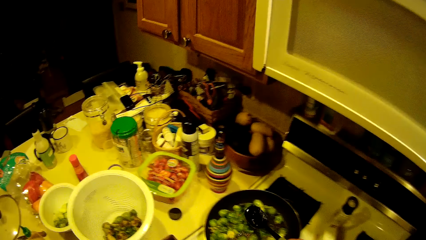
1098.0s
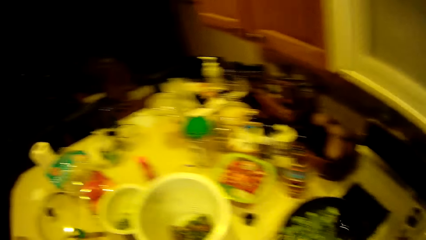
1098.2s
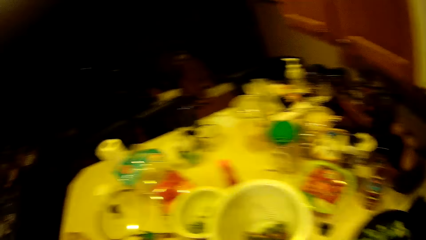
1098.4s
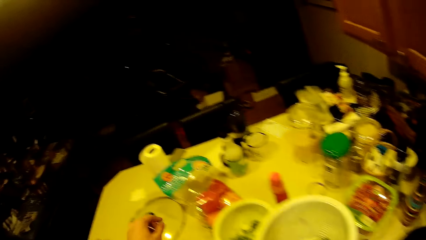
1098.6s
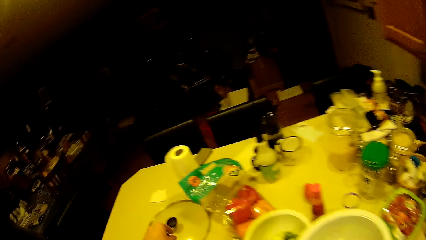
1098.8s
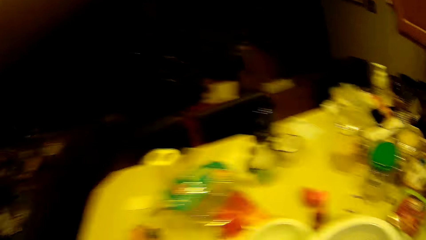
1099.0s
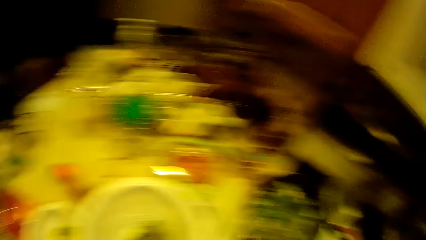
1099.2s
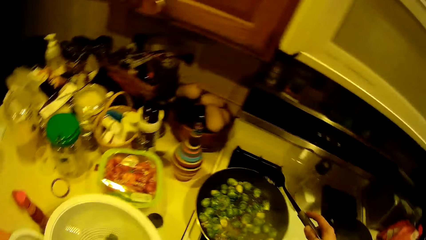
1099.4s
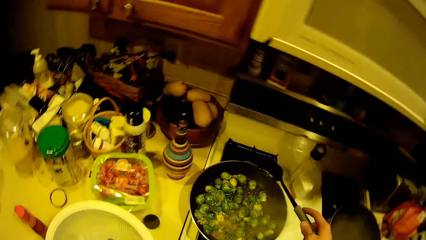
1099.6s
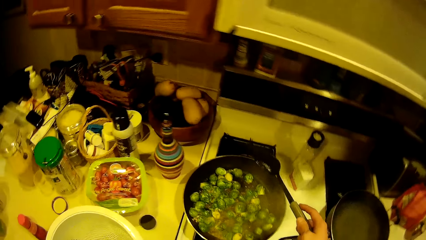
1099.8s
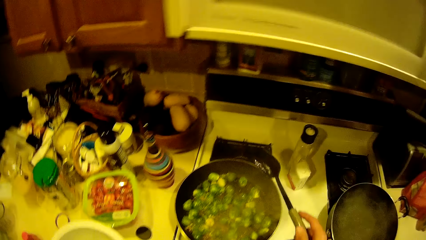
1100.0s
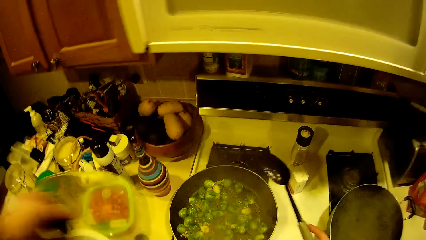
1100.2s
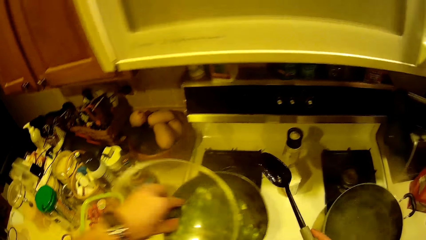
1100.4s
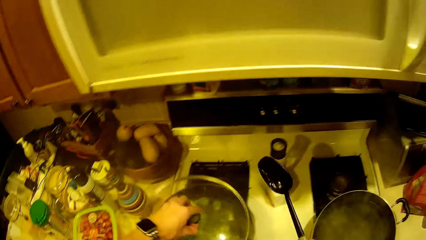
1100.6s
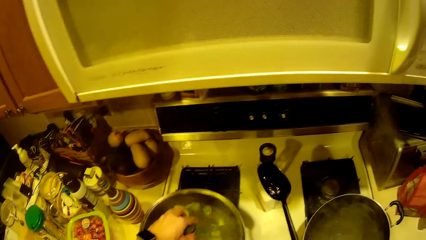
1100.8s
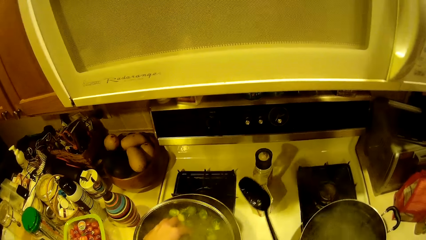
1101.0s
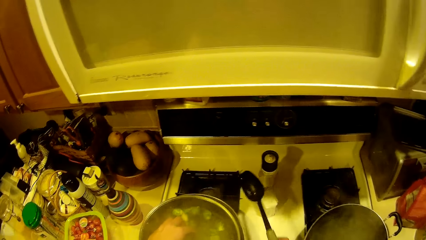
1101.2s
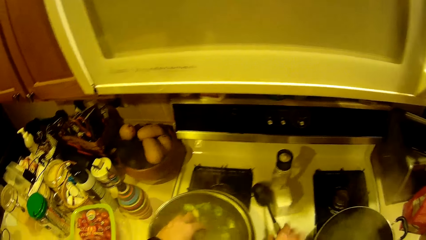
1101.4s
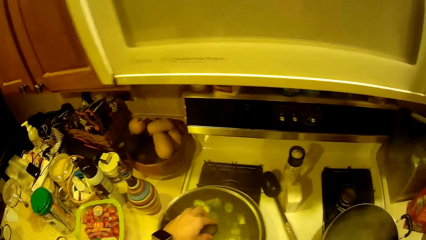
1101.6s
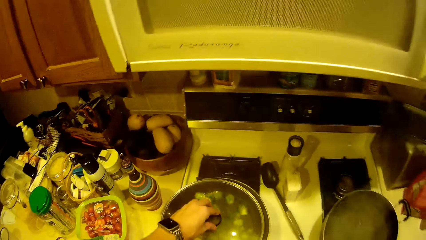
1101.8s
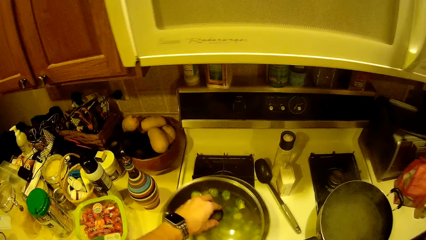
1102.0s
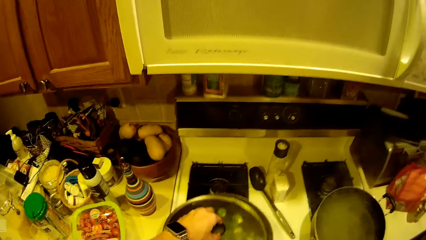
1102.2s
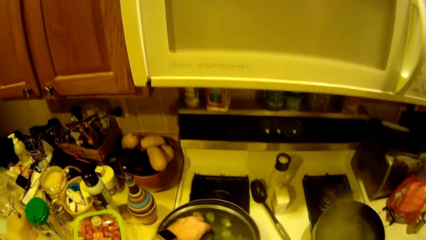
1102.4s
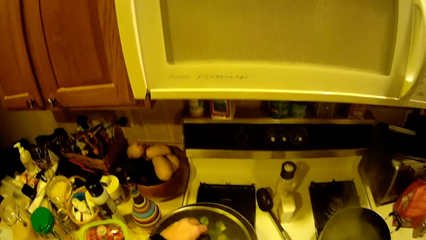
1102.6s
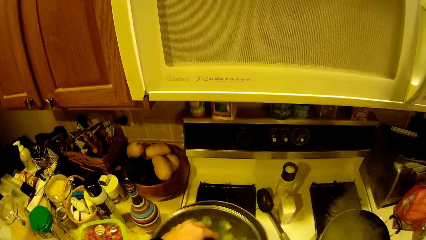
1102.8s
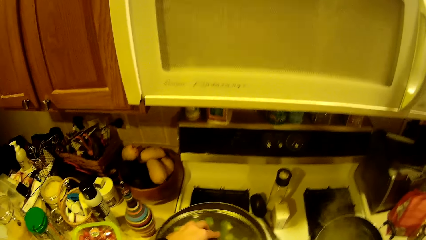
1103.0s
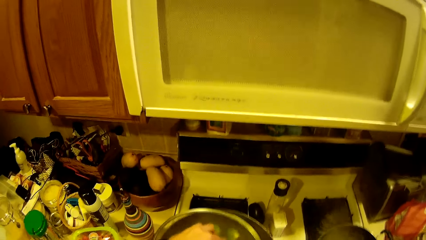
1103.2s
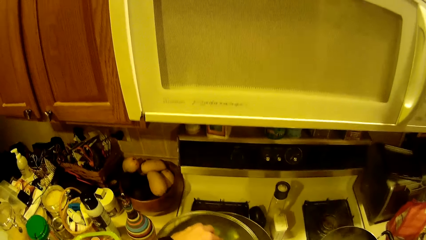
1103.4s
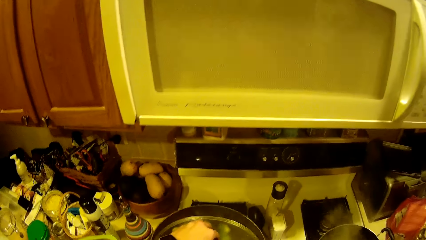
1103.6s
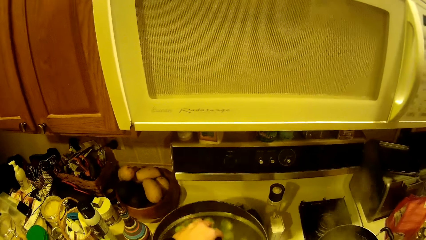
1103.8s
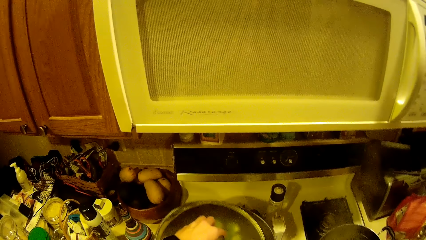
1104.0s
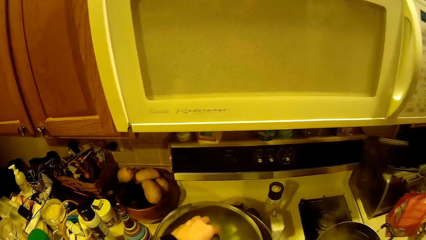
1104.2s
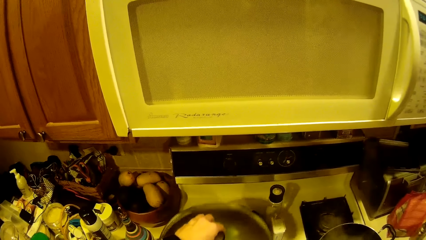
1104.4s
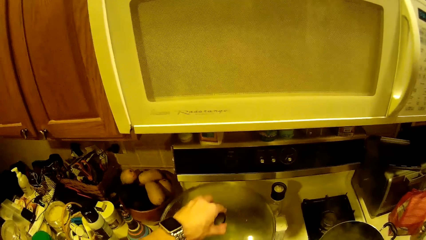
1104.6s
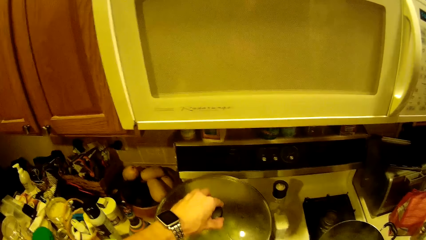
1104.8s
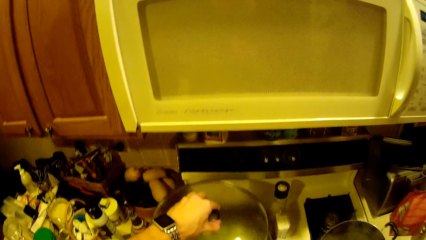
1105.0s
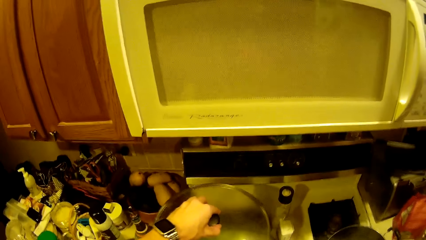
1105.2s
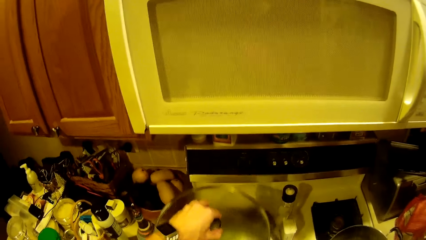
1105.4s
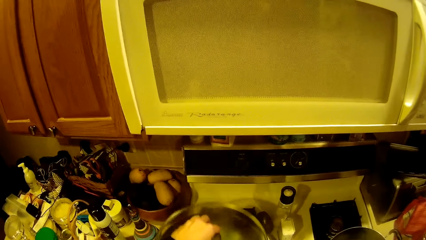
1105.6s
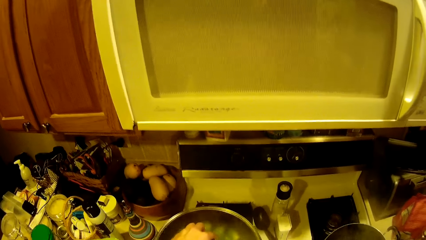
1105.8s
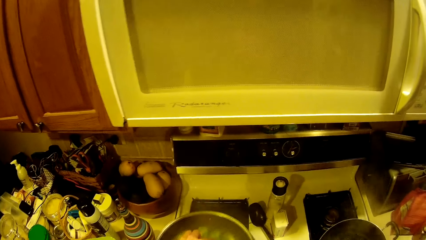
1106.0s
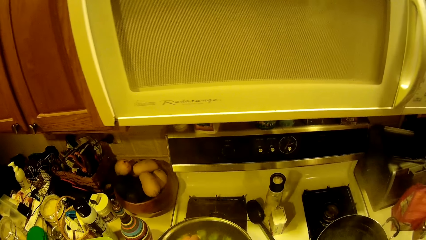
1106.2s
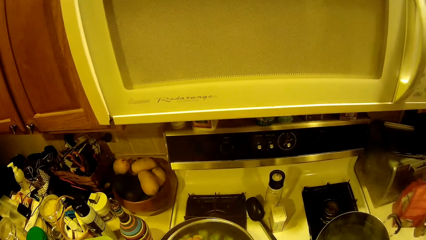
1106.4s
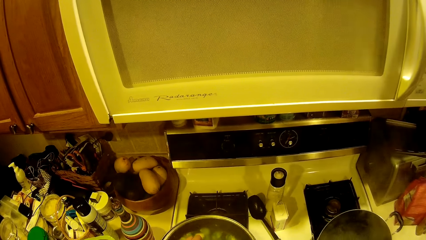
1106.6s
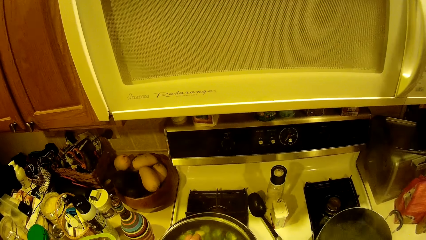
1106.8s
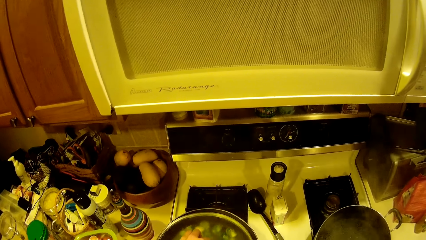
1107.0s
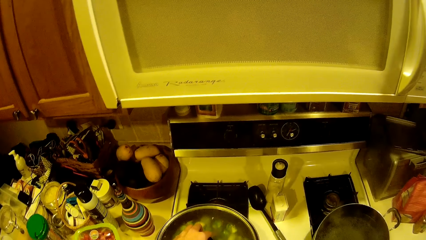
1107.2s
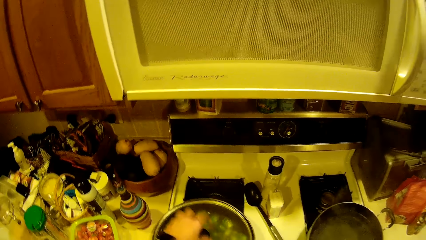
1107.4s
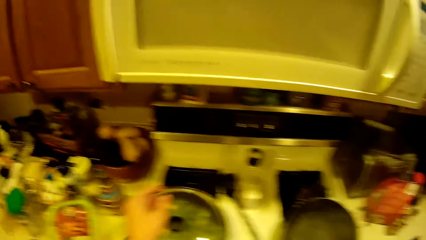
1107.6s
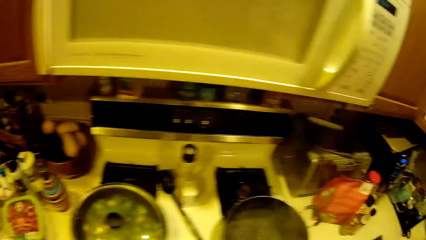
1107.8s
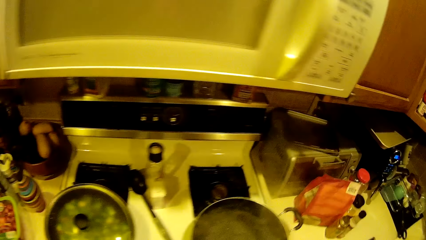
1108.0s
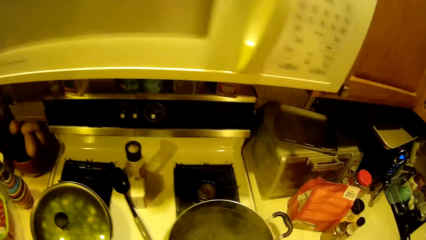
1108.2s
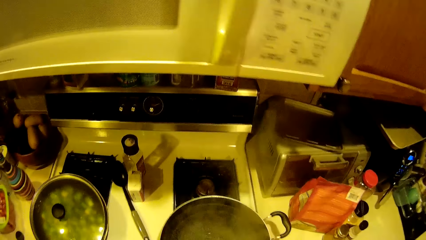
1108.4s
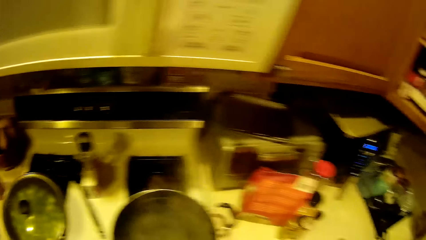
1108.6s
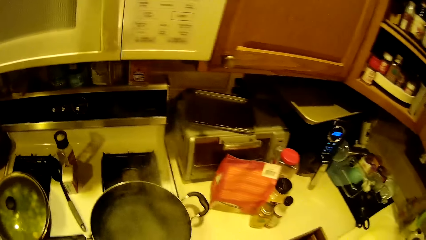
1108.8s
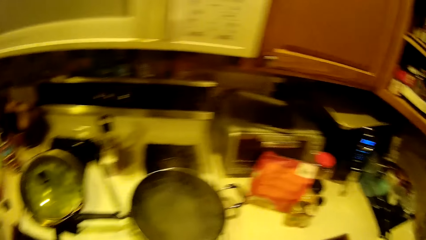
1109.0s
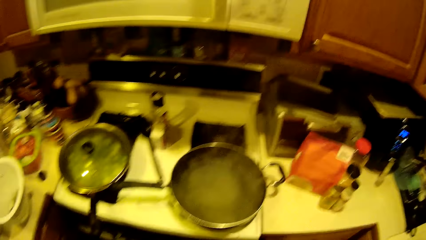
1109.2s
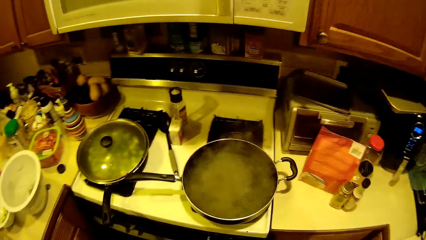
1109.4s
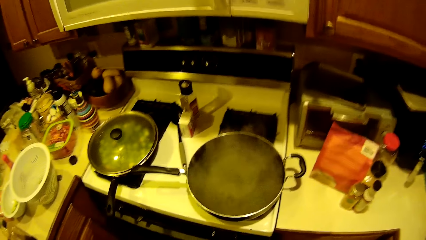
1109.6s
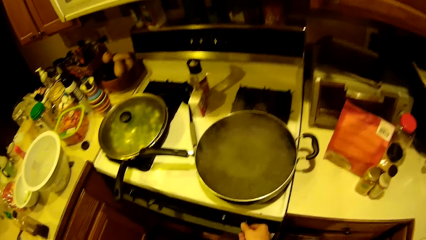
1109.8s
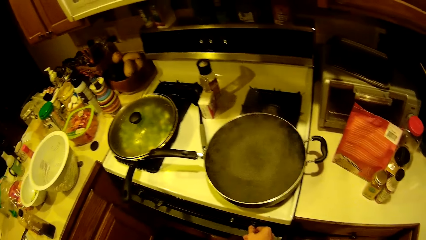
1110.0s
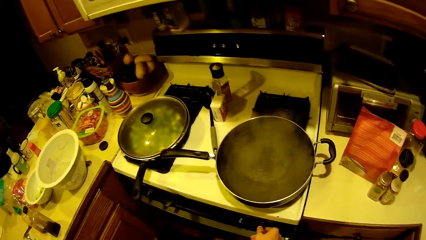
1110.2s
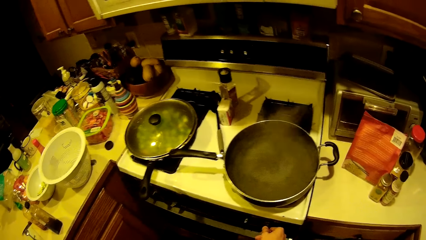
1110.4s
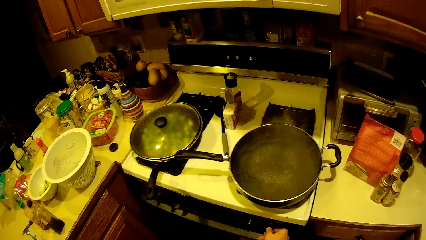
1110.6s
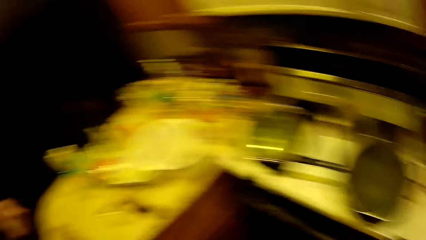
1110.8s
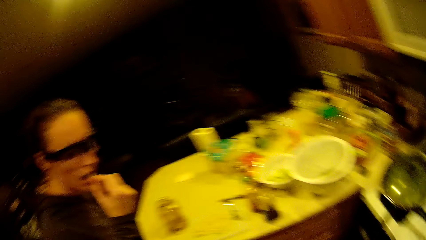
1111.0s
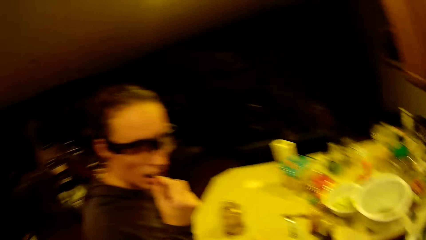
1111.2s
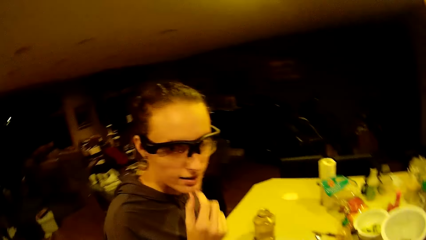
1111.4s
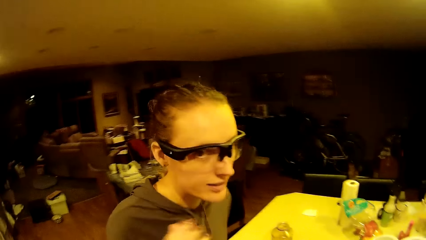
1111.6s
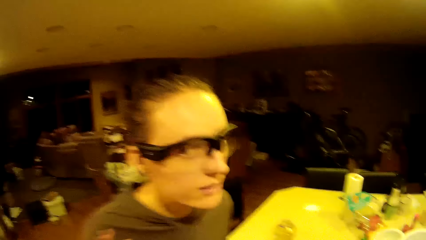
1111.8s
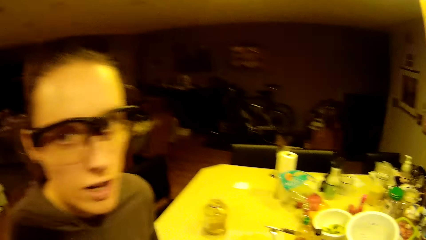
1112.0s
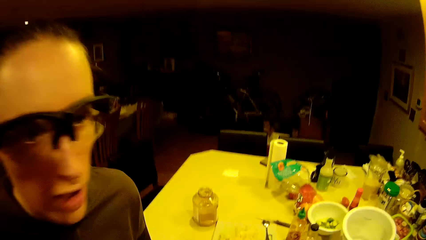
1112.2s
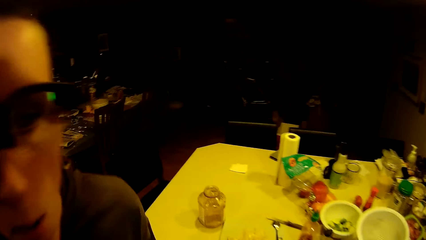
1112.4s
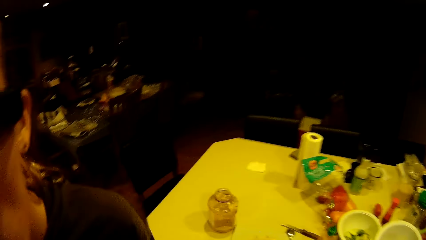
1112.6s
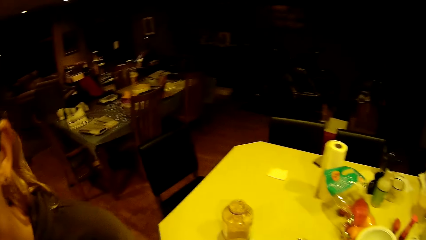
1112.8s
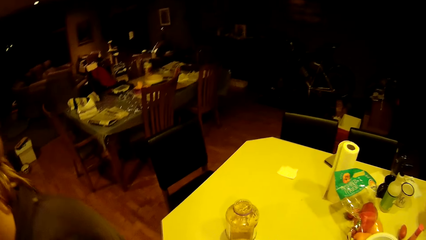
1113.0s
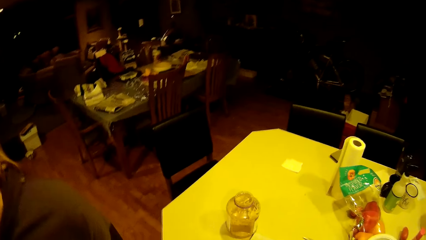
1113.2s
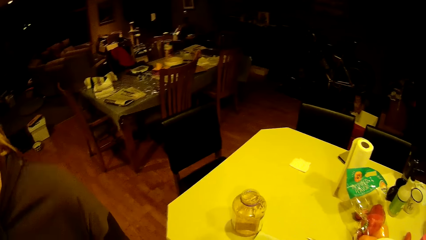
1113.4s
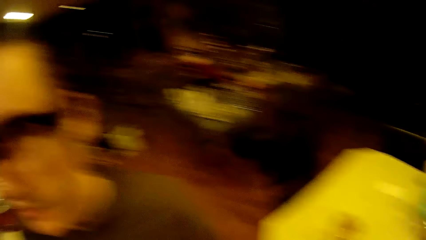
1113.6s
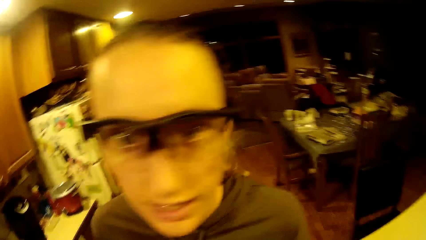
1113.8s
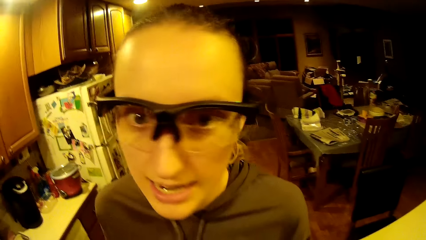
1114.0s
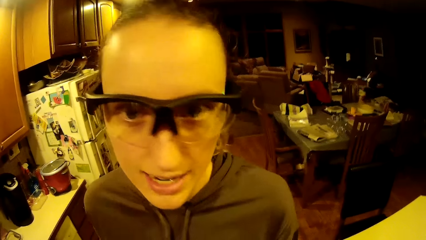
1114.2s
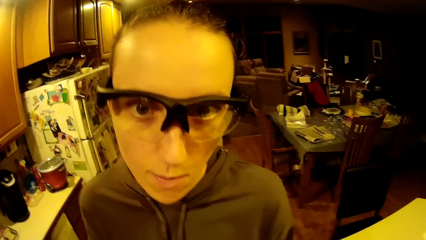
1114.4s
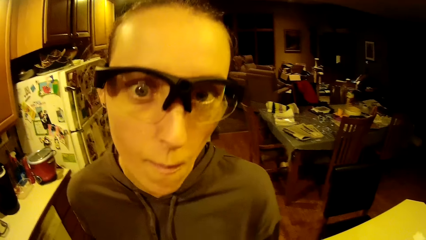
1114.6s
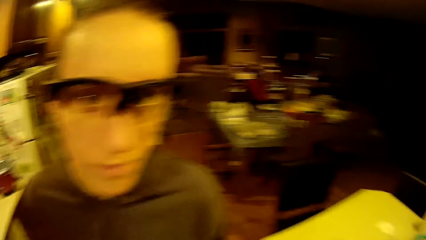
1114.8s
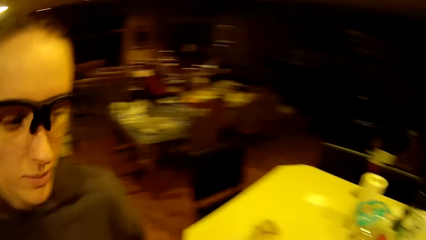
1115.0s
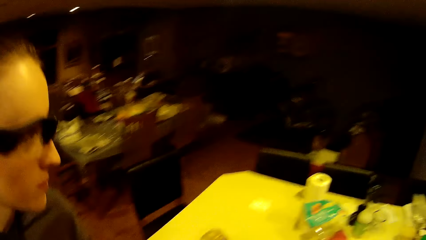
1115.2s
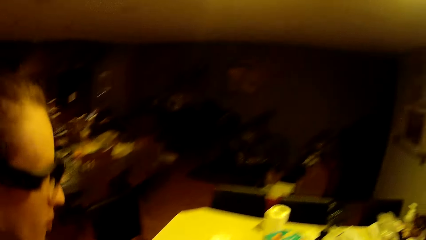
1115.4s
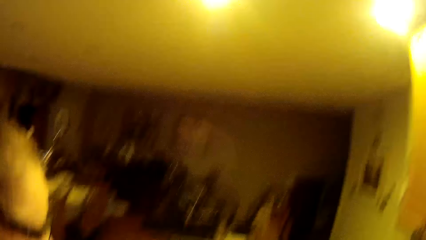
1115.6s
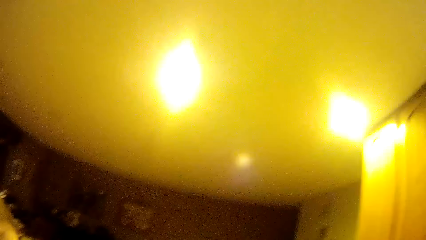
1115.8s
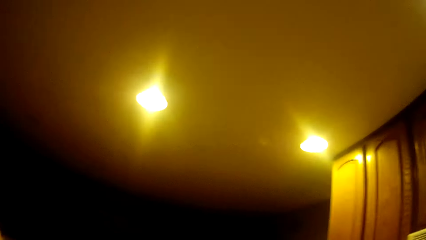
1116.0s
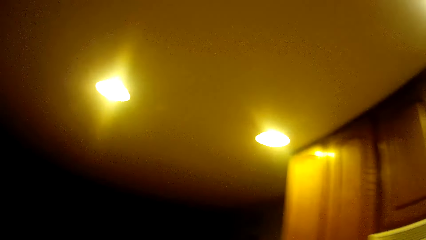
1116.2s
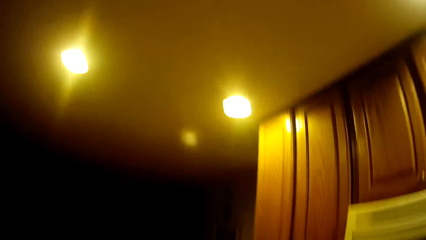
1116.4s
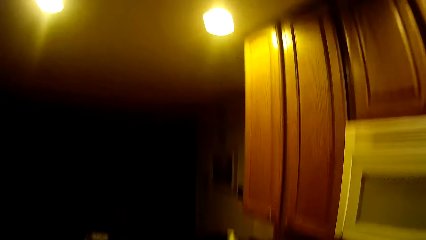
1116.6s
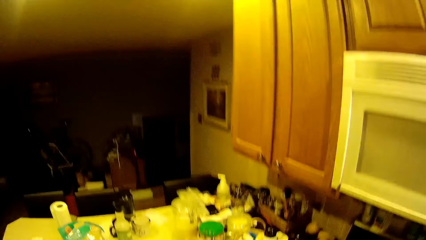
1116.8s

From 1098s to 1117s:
The camera wearer drops water on the pan. They take the fry pan cover from a table with the left hand. They cover the fry pan with the lid. They drop the spoon on the worktop. They shake the fry pan. They uncover the pan and cover the pan with the lid. They adjust heat from the cooker. A person talks to the camera wearer.
